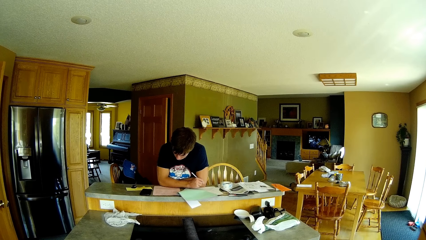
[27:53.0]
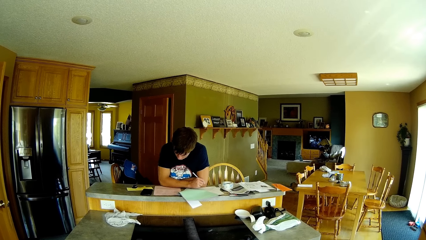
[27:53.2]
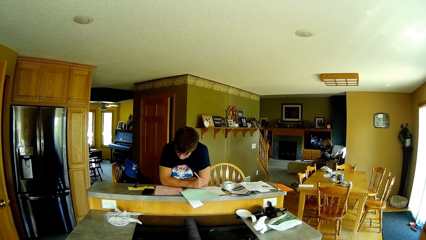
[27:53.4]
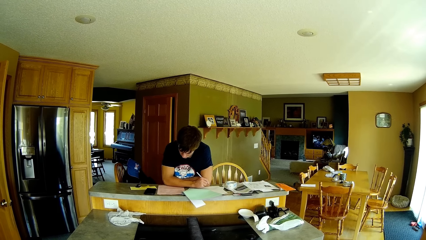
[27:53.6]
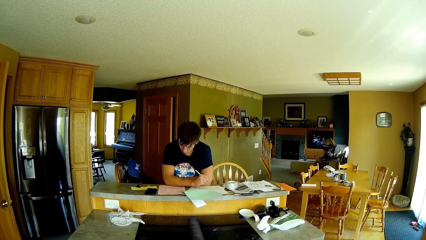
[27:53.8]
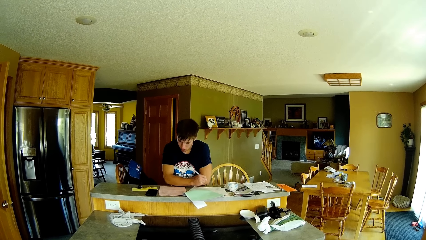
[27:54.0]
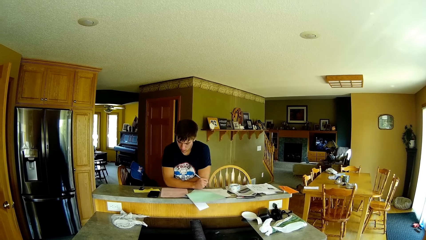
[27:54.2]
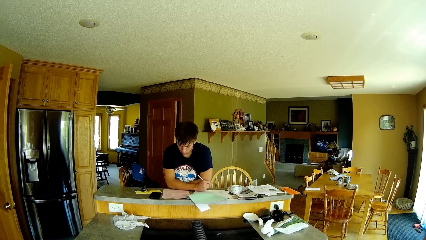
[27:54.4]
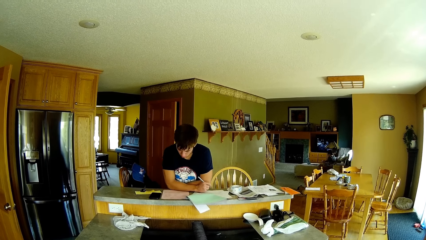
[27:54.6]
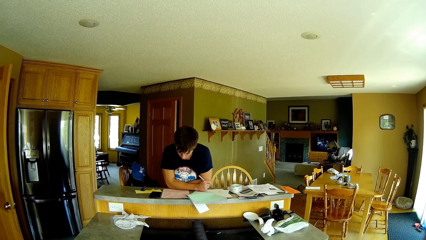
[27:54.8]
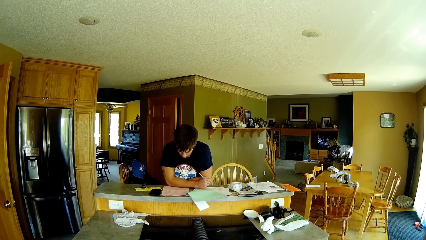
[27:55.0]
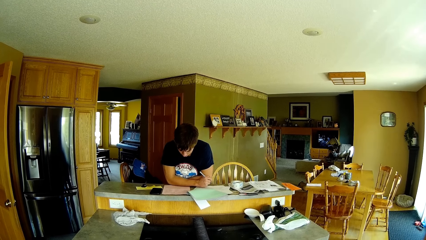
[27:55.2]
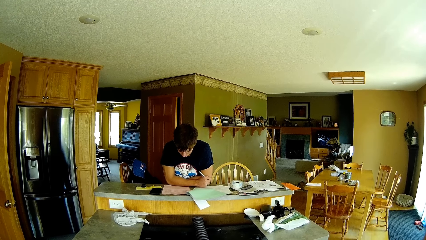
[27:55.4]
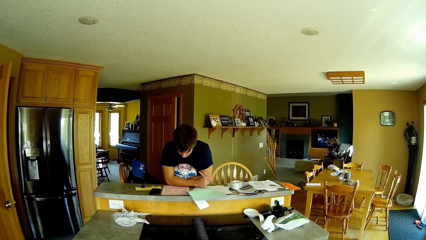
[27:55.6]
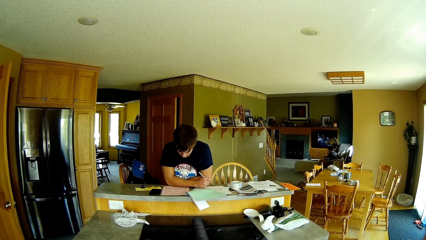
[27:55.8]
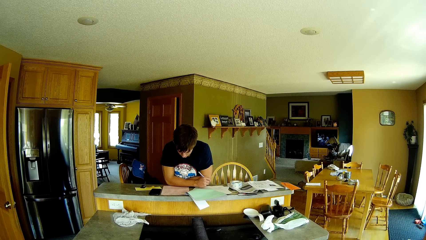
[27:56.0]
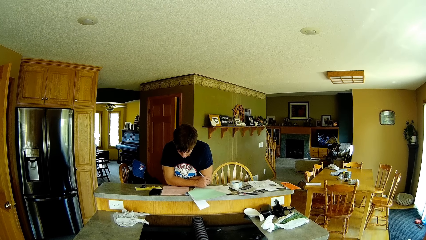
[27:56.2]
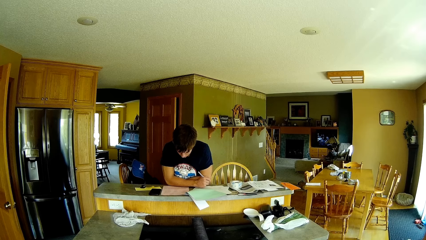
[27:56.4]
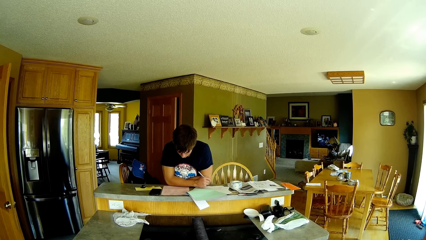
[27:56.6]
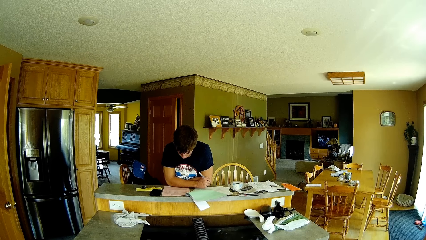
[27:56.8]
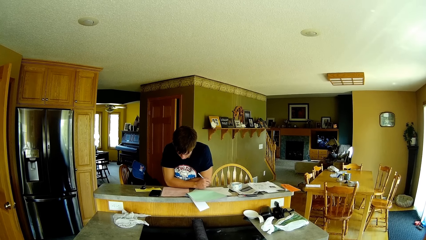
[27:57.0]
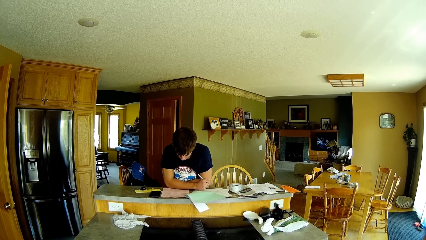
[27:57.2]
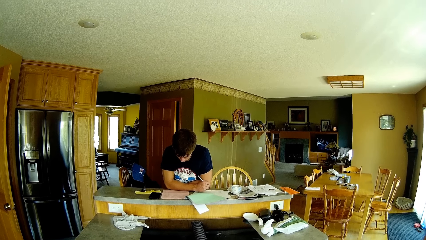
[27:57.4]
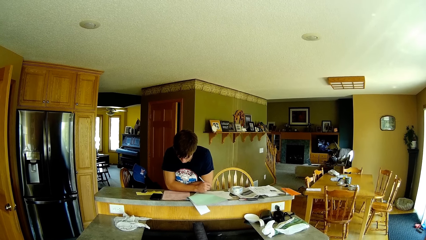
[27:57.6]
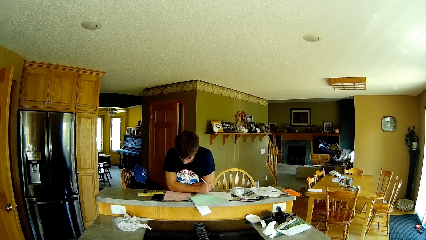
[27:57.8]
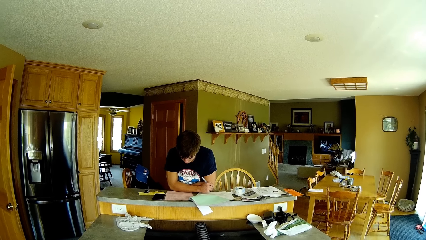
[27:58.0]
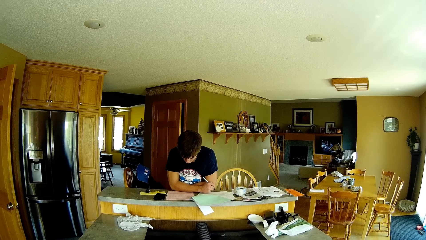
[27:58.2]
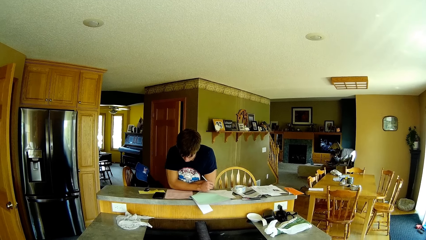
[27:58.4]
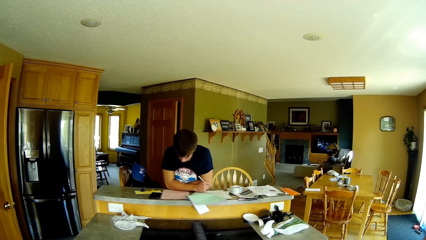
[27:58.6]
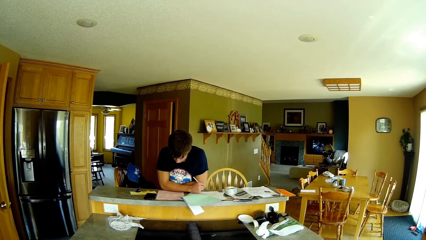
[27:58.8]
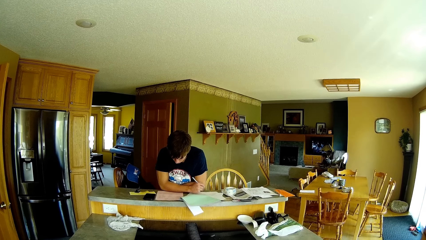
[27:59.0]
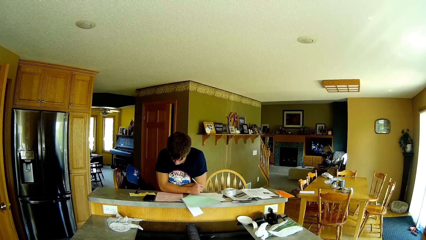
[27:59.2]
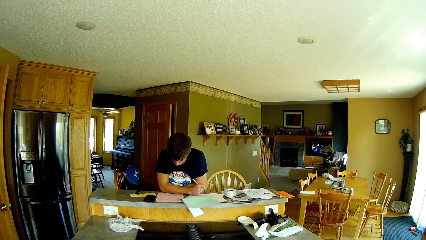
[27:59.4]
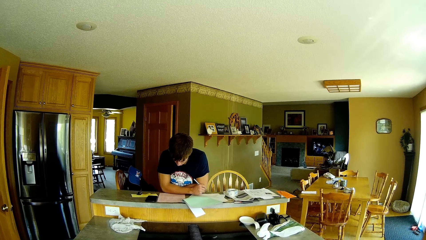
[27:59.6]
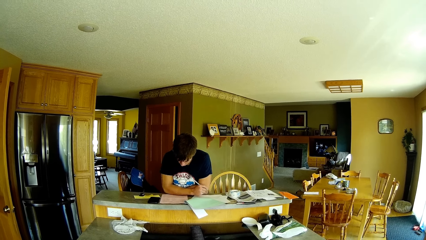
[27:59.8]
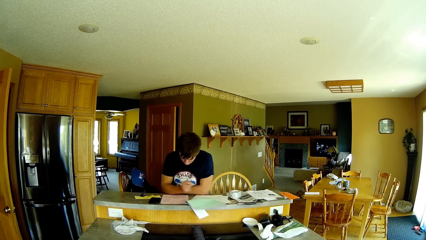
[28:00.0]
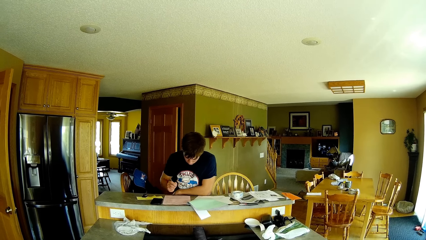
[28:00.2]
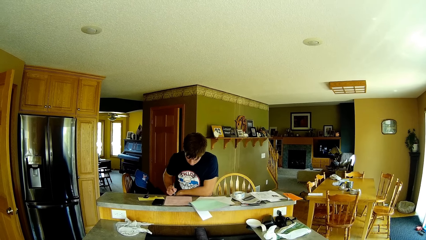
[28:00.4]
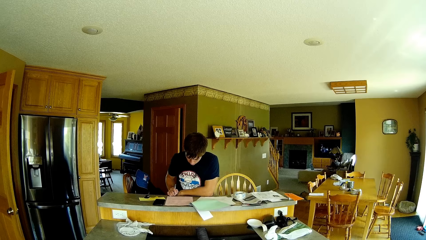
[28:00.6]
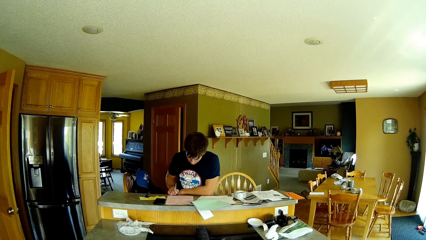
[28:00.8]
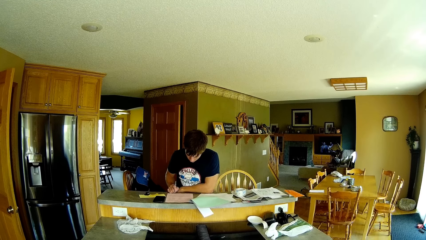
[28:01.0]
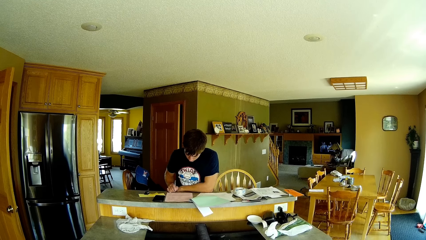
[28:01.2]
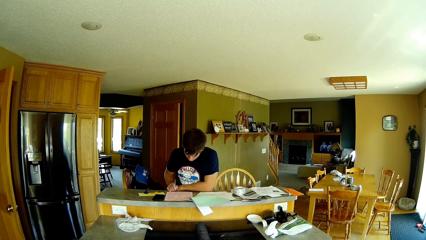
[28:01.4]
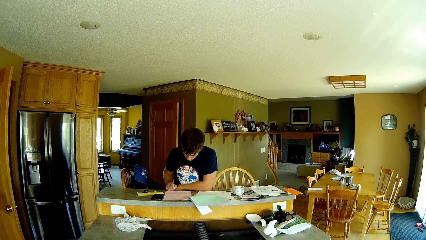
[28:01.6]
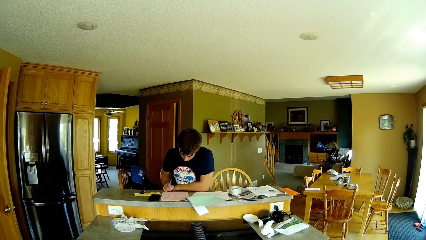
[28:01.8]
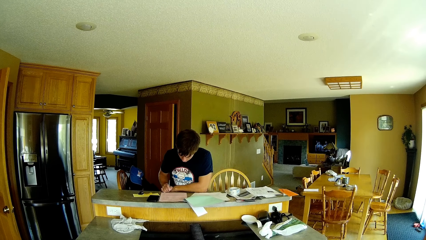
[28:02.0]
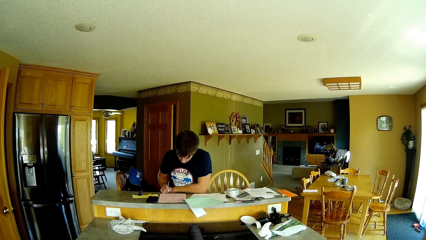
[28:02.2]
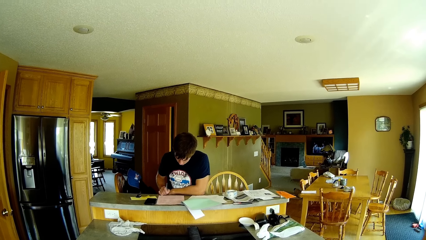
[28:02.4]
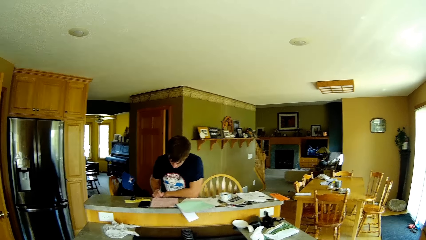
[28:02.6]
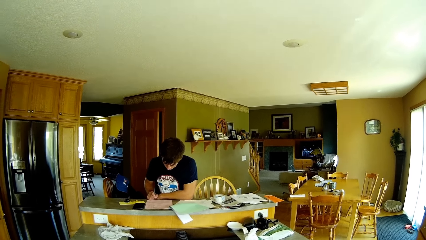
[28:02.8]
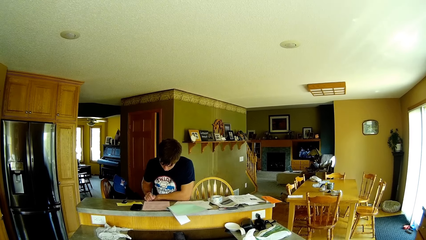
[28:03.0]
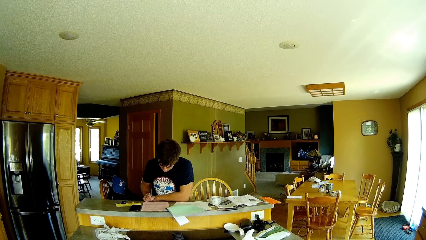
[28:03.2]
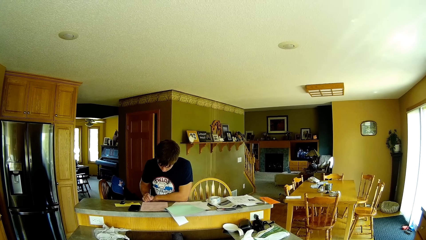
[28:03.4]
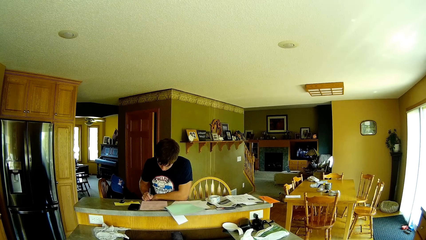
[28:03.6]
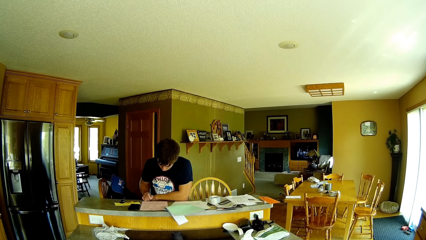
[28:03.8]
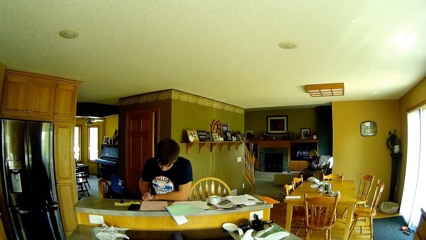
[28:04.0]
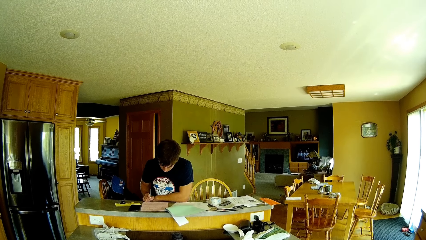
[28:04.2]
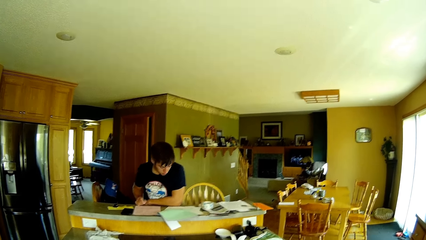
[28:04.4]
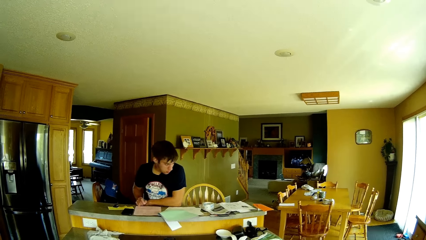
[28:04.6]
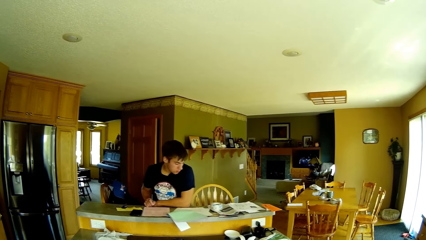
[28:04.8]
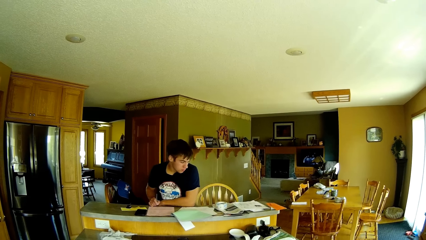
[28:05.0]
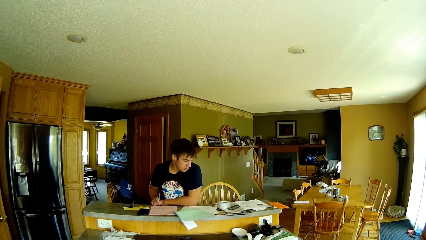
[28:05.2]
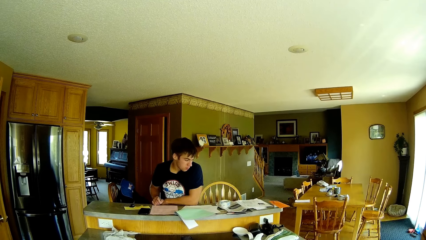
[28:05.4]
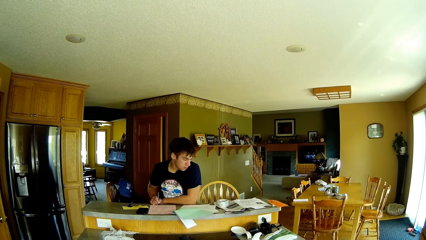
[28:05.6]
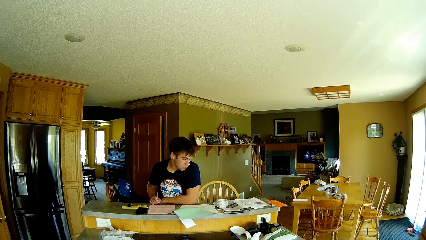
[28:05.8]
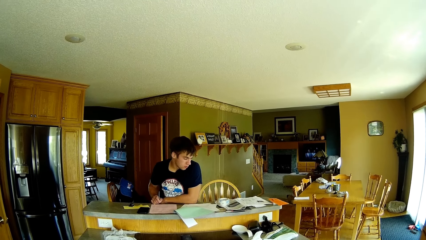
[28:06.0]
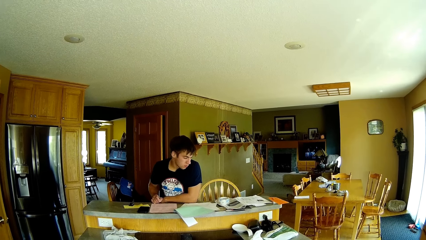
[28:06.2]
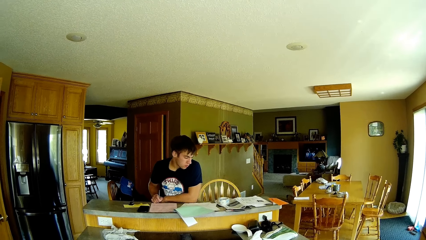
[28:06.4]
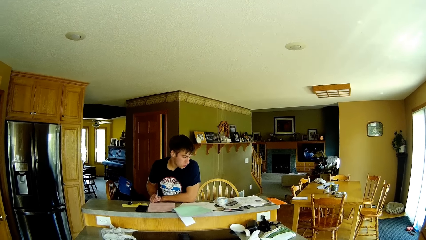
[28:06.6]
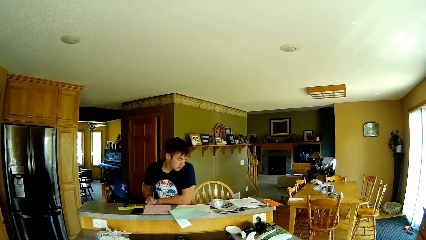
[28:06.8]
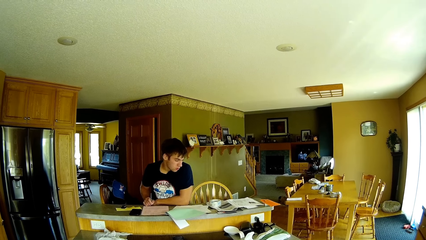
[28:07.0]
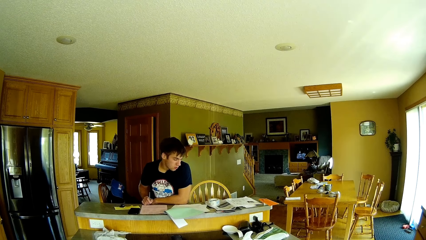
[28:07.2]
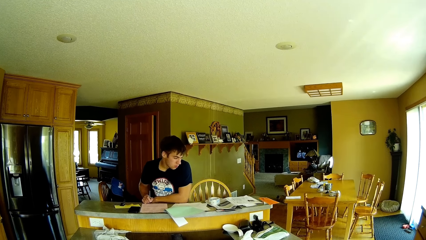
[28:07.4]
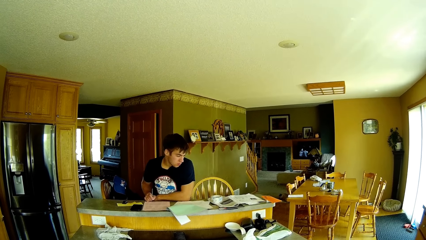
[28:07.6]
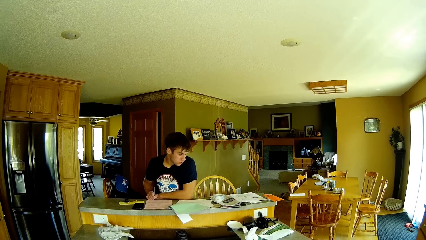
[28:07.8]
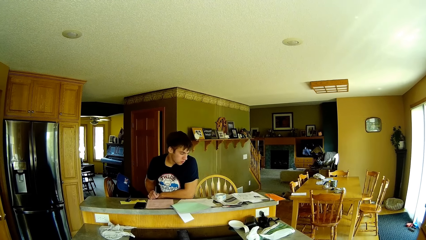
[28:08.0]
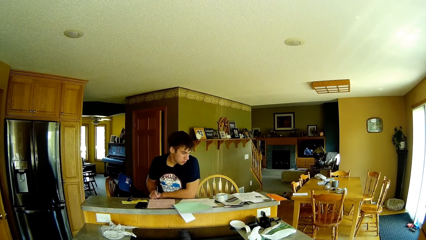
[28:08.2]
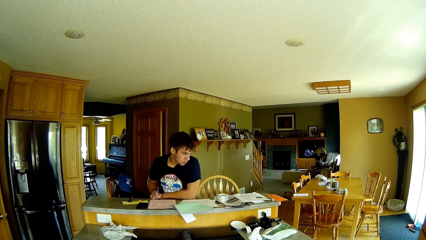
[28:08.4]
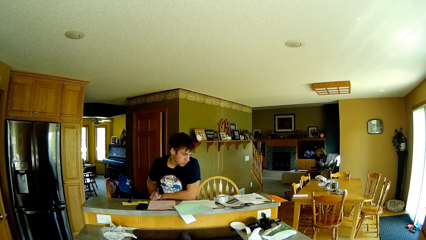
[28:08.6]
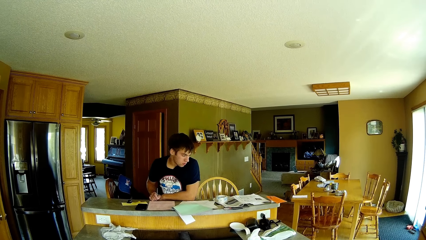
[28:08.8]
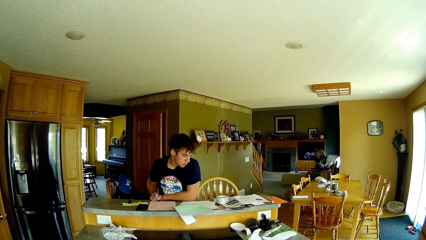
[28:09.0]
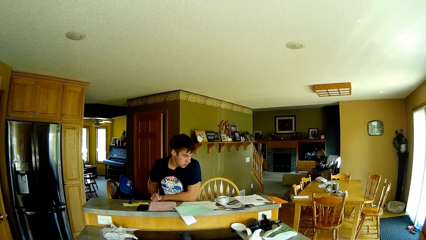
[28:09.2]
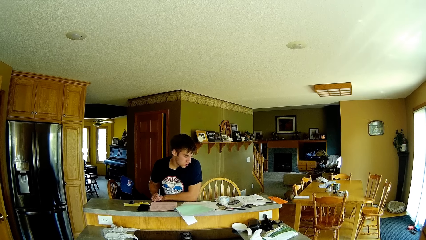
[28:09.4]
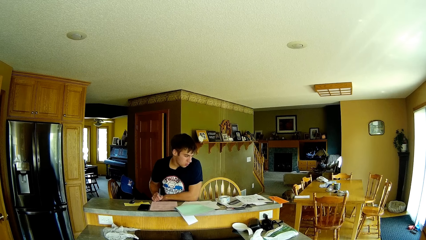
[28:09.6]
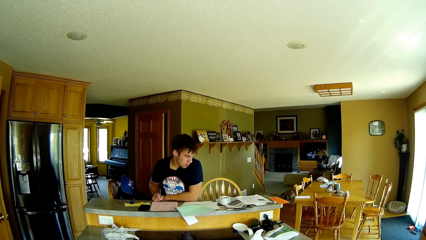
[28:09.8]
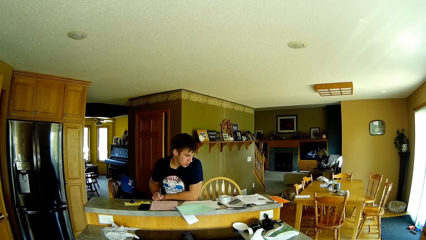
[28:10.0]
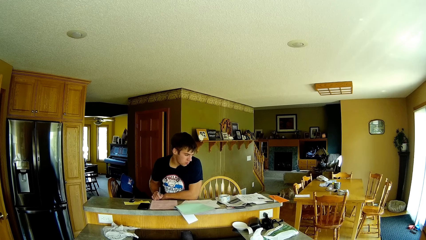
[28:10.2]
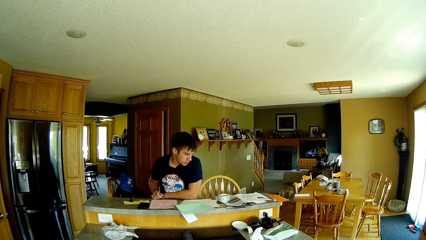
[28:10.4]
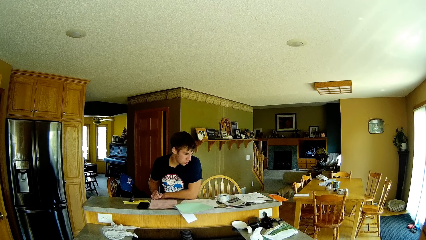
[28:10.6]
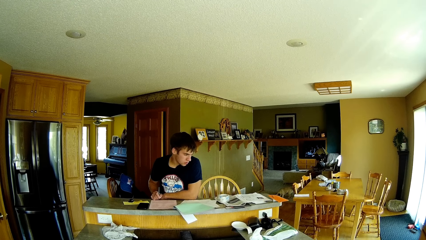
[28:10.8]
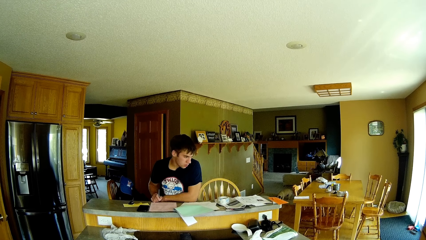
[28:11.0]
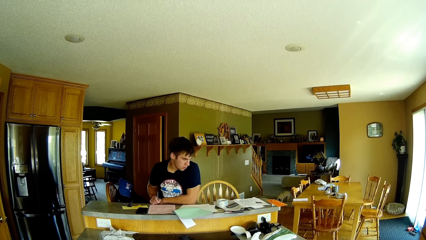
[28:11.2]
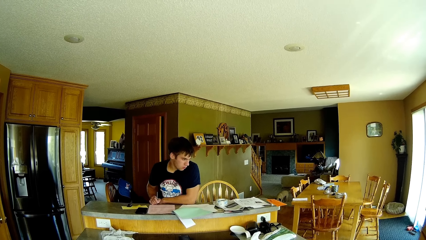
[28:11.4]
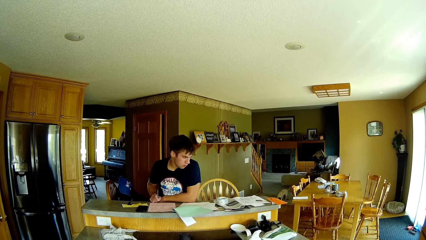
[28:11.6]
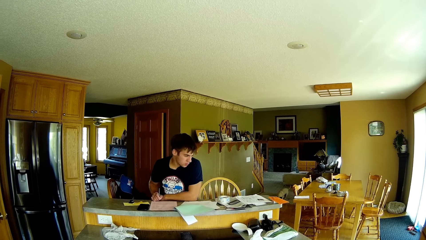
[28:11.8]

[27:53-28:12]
A man writes on a book with a pen. The camera wearer stands in the house. They look at the man. They talk to a lady. They talk to the man. They look at the man. They stand in the house.
